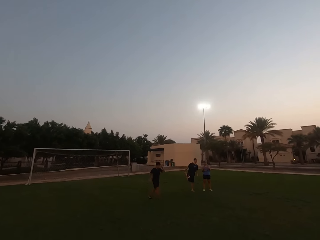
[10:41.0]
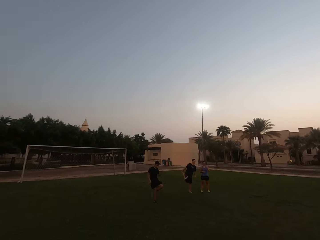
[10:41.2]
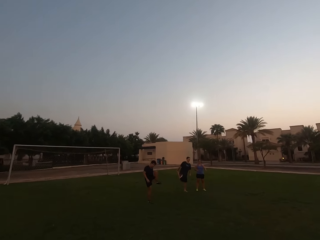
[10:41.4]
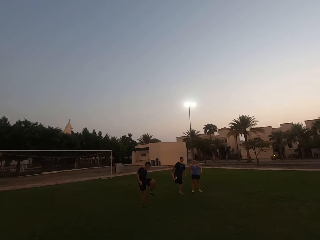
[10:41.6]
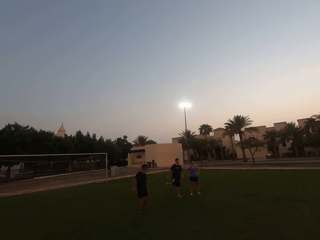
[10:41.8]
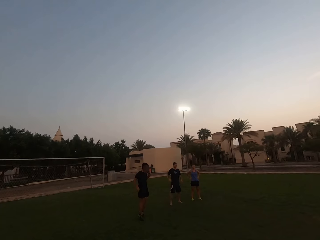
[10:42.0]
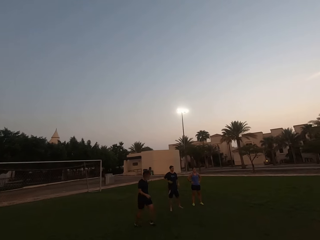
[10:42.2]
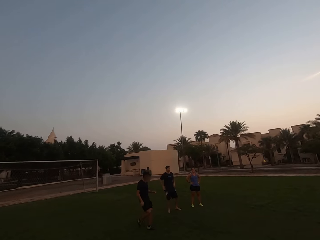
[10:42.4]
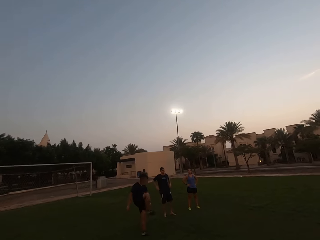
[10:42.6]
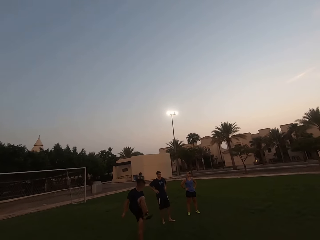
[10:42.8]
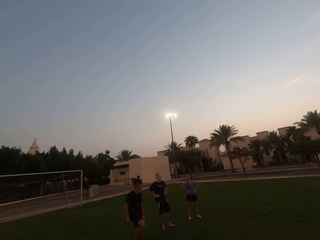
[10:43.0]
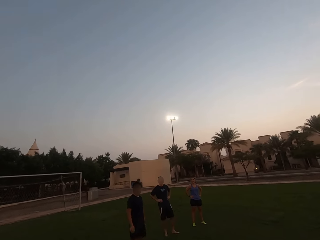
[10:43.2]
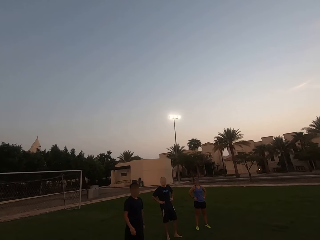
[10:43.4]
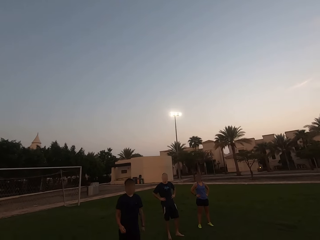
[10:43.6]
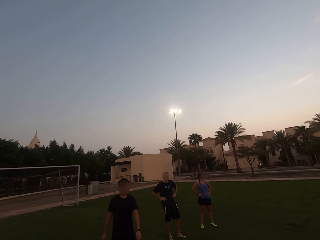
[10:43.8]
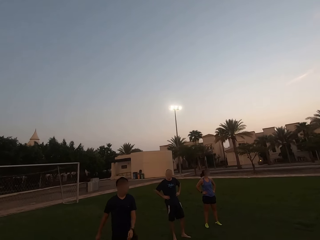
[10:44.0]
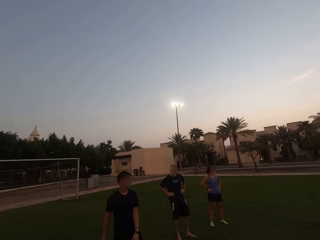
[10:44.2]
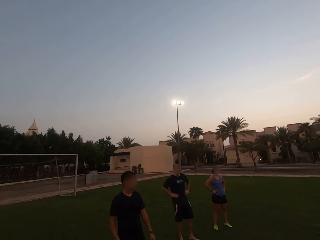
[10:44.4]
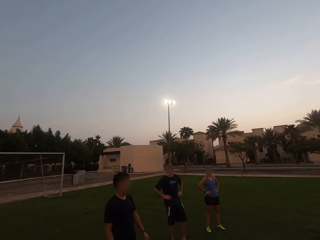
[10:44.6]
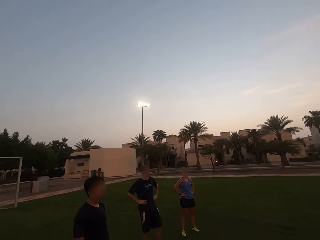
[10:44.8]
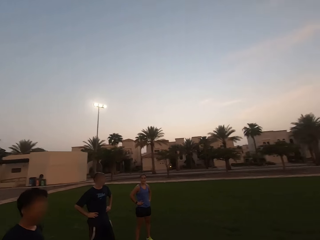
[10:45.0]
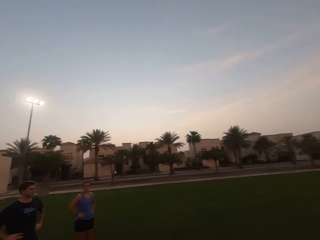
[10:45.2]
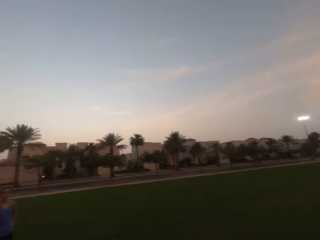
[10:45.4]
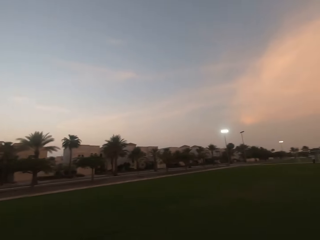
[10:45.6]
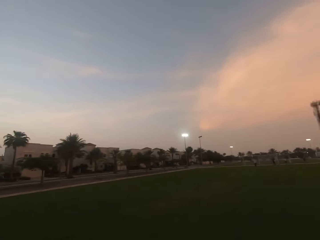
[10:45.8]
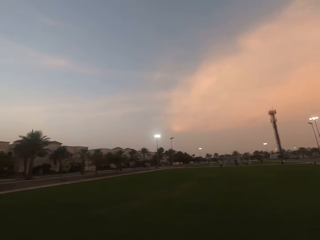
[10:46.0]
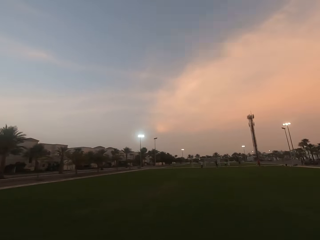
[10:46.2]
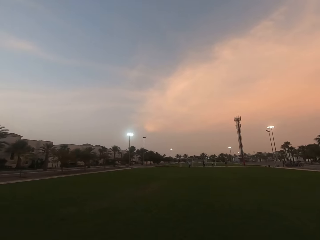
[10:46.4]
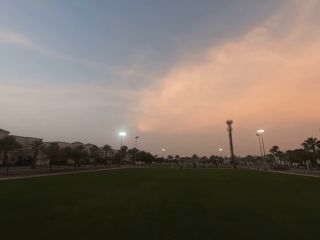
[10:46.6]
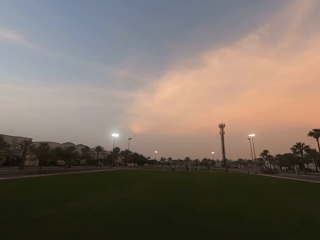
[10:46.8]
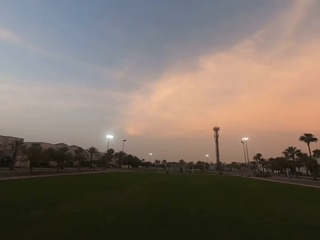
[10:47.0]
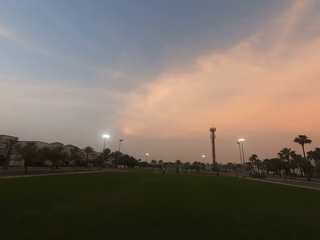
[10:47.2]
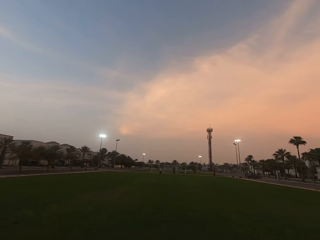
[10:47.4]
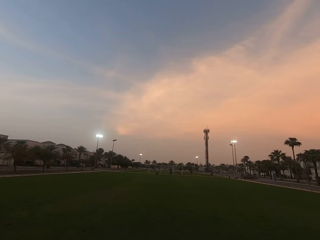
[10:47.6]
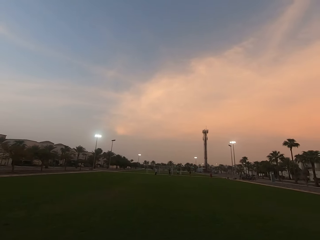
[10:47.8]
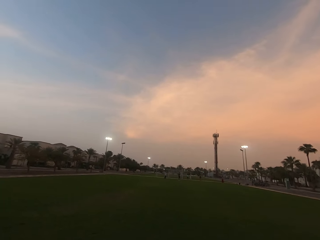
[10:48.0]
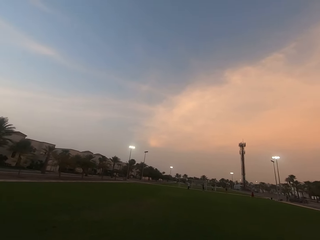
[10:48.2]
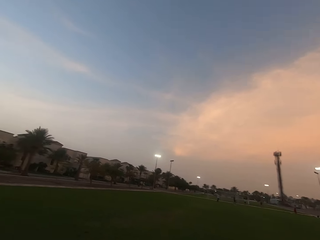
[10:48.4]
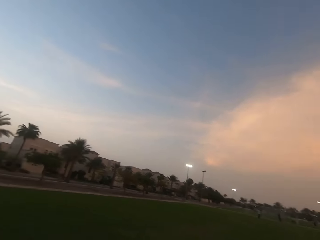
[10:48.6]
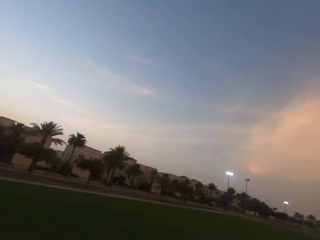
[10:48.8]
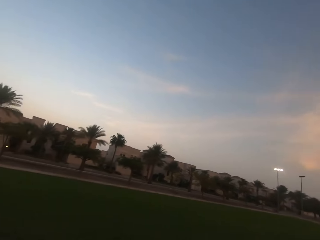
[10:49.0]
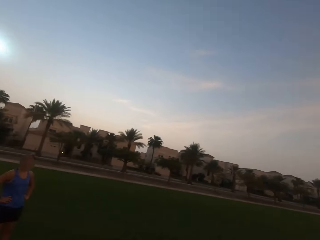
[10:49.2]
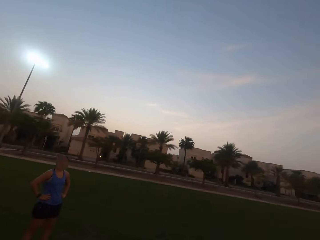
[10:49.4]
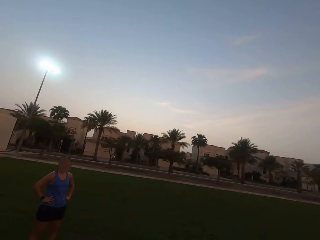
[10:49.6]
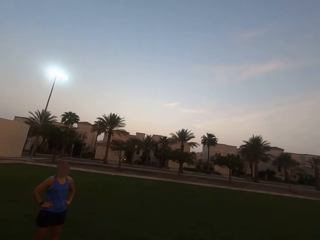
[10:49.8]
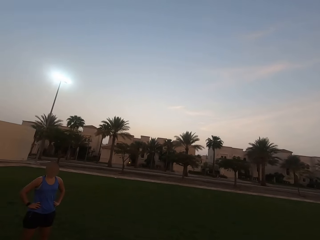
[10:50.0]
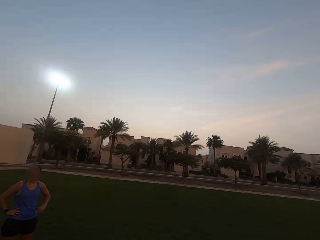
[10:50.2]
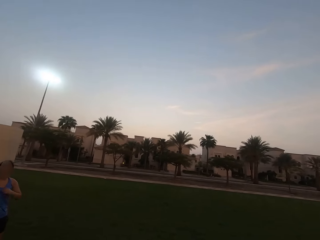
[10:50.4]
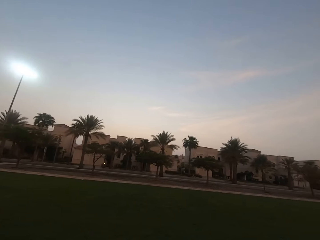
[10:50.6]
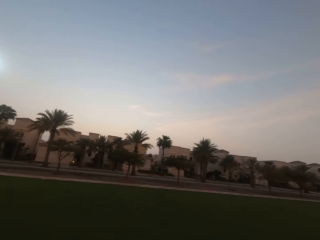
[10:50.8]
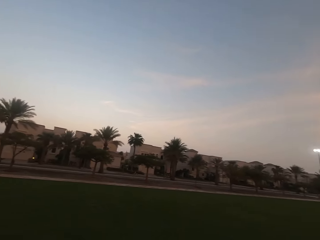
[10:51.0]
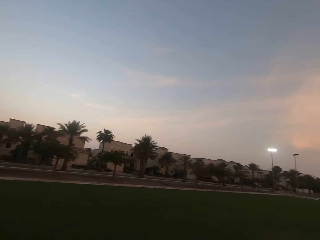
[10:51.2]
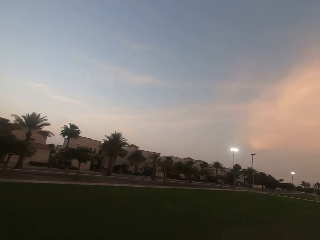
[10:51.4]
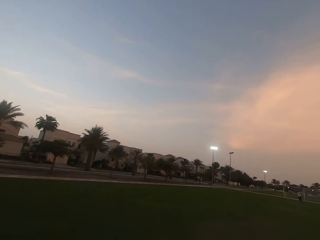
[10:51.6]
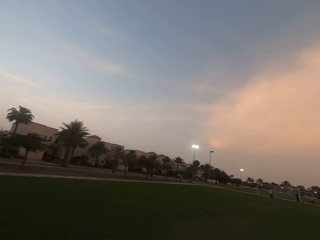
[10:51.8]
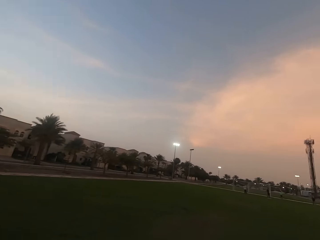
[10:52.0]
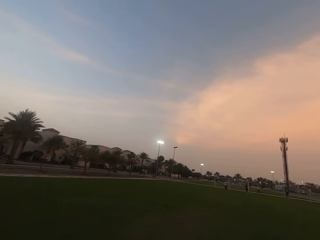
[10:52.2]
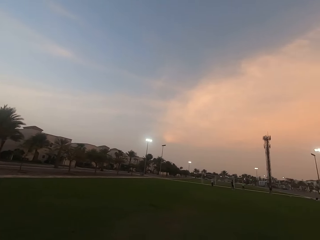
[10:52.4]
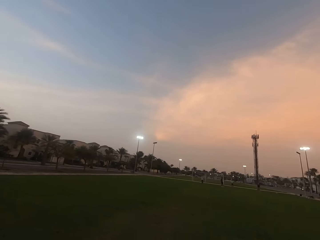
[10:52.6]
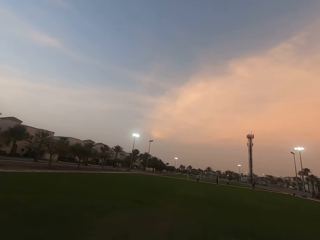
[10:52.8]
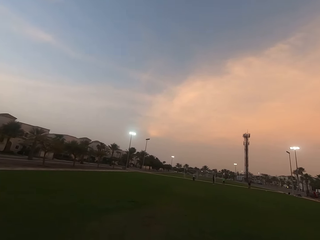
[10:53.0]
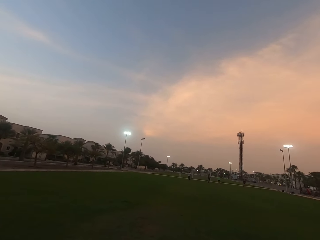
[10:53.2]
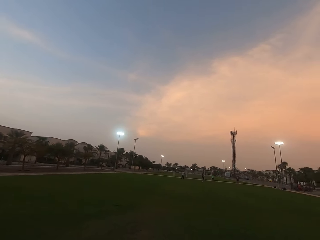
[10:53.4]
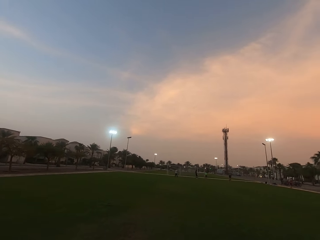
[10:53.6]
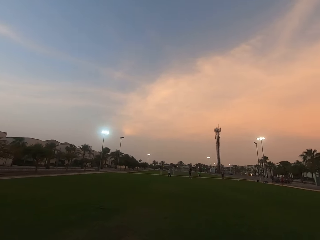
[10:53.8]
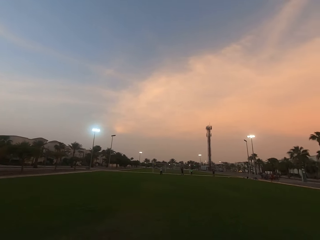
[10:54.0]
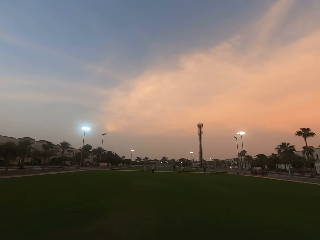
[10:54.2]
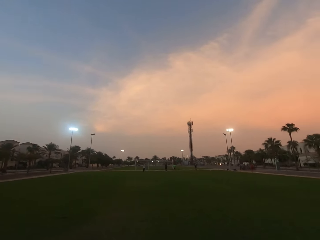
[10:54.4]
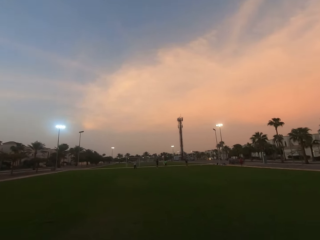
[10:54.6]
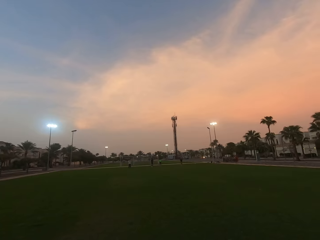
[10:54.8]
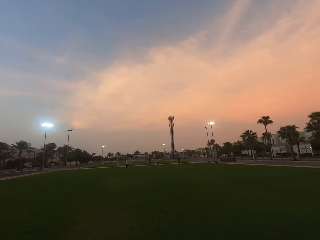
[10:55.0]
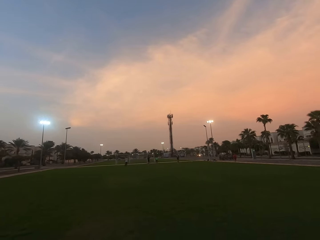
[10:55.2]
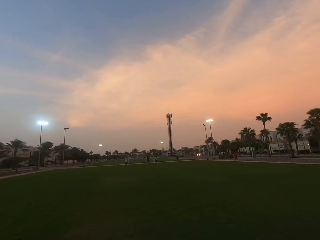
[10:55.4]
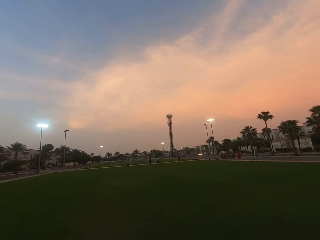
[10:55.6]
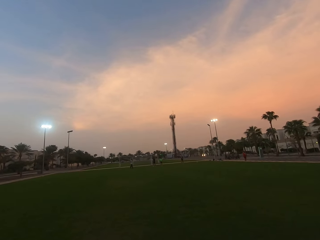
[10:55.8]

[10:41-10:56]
A man stands. The camera wearer turns around. They look forward. They walk. They look left. They look forward. Another man runs.

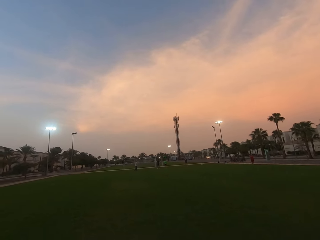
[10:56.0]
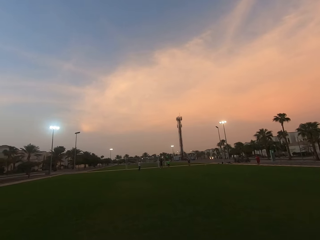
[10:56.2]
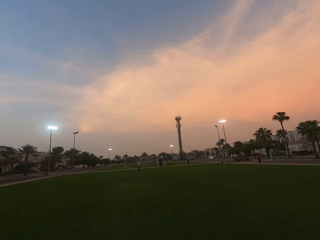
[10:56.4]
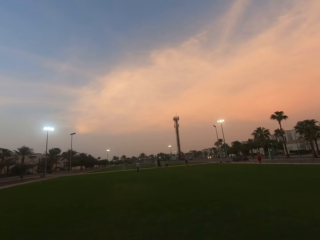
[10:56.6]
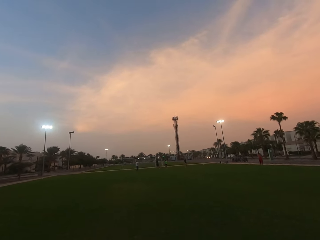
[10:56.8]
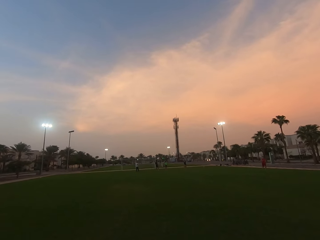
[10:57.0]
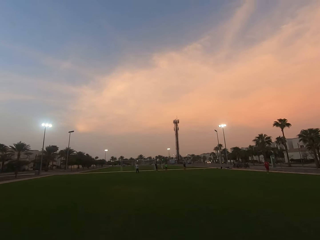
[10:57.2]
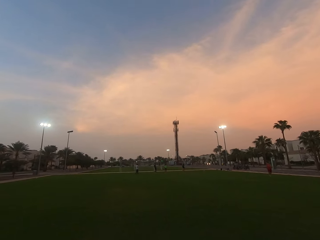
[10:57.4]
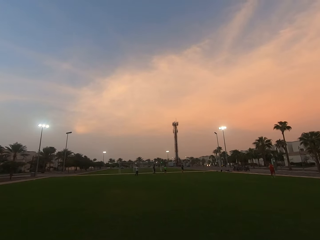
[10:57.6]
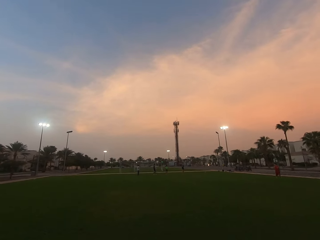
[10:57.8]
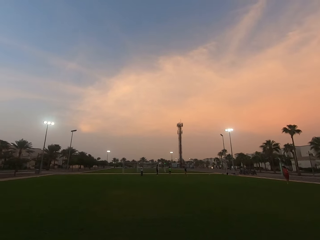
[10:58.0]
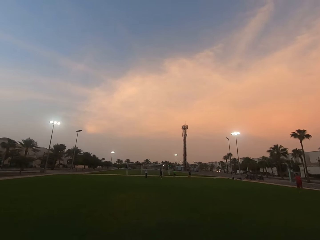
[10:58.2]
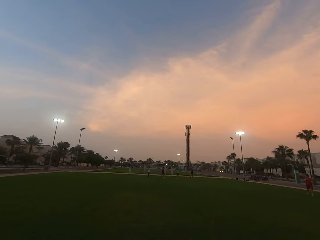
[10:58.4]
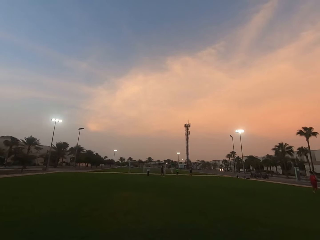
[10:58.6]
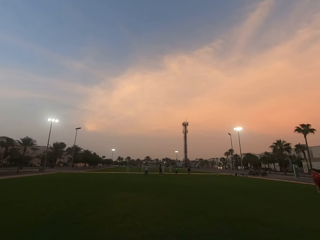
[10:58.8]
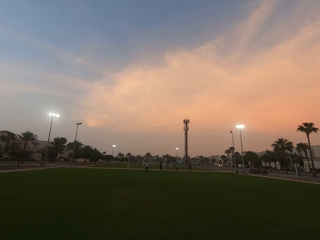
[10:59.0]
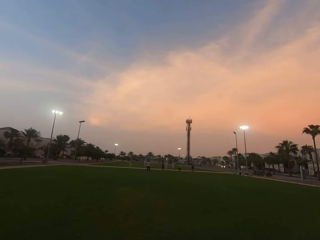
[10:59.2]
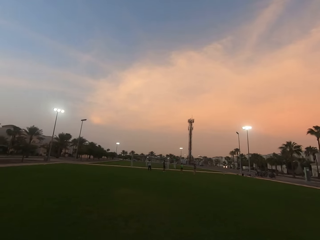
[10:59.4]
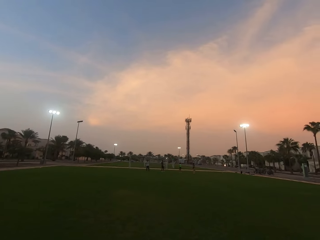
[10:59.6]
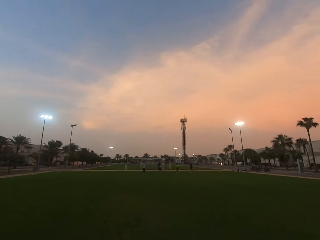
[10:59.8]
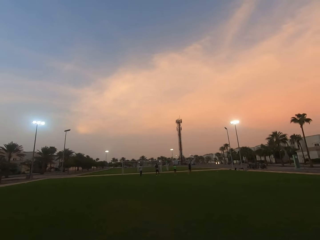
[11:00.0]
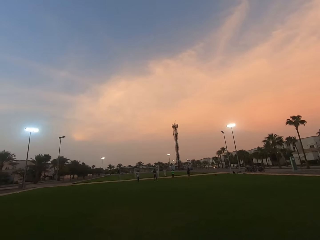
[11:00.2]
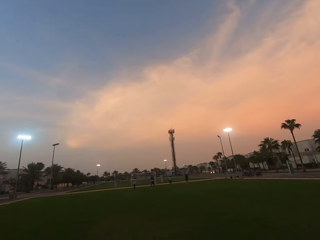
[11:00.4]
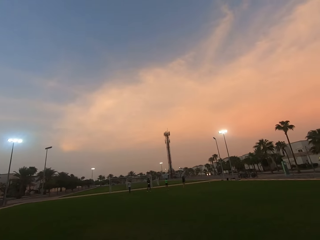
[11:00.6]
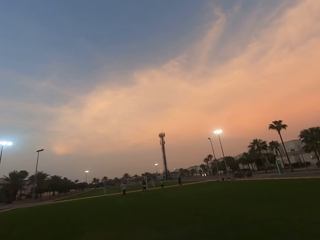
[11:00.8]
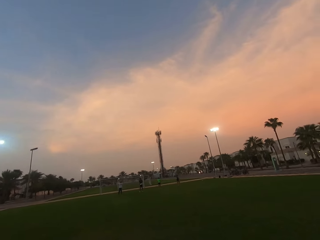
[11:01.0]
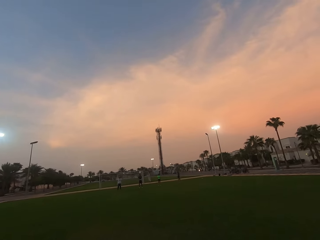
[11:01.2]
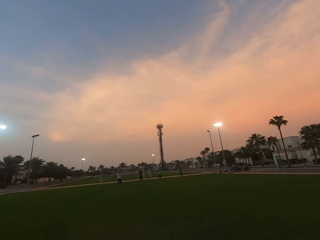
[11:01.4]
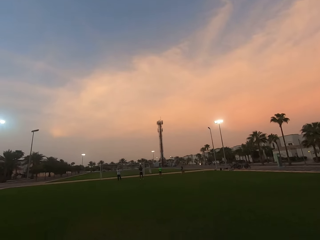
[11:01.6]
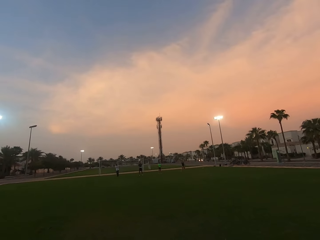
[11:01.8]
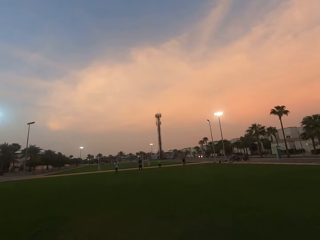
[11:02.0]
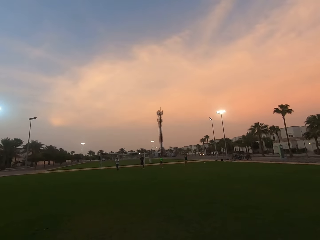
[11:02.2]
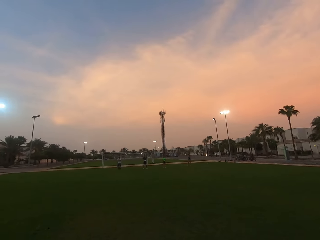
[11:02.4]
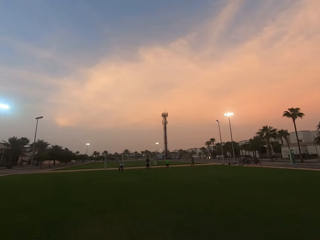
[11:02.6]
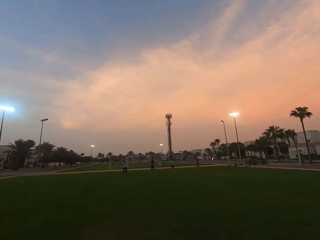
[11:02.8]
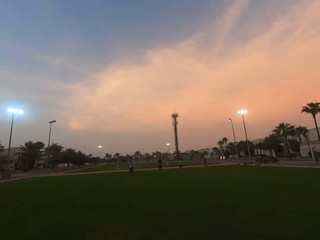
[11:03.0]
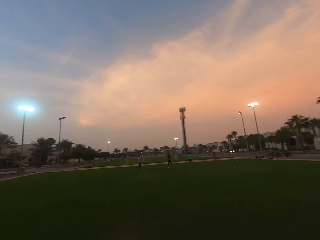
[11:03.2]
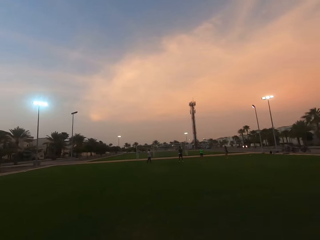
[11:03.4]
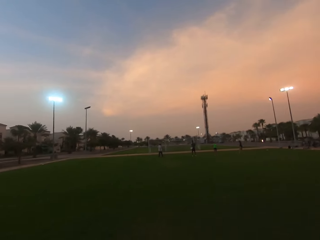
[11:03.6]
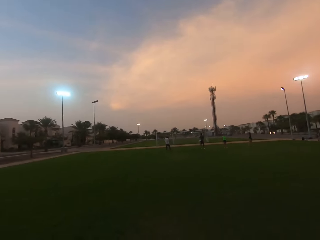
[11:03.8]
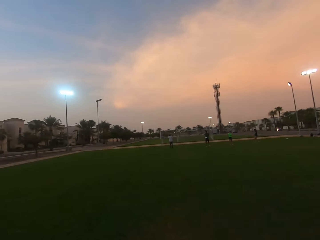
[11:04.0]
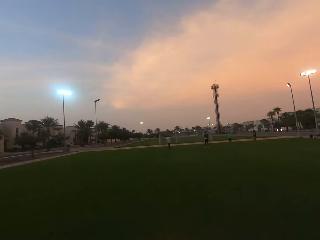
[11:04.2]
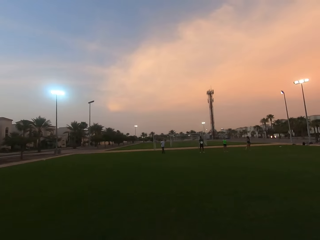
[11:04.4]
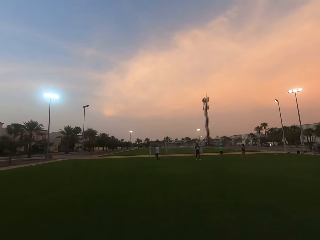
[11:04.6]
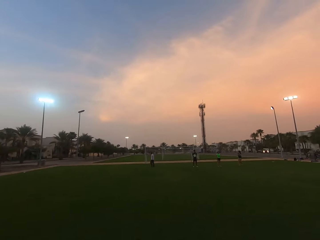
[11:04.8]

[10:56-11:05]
The camera wearer walks forward. A man holds a frisbee.
